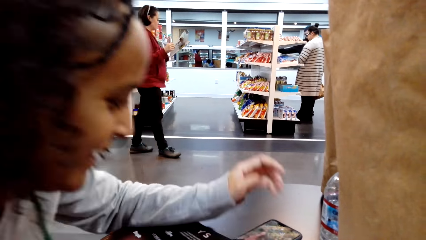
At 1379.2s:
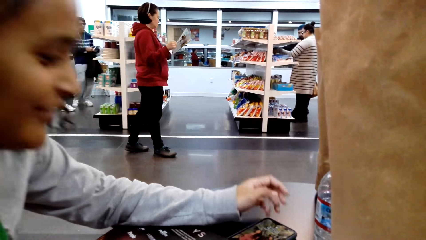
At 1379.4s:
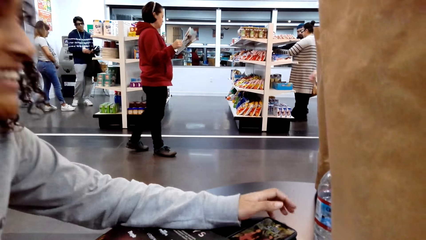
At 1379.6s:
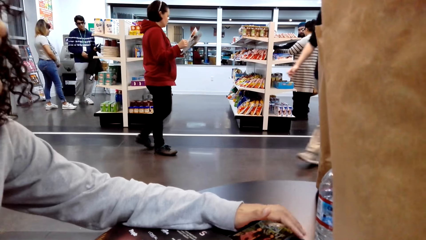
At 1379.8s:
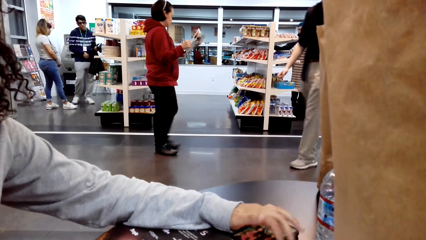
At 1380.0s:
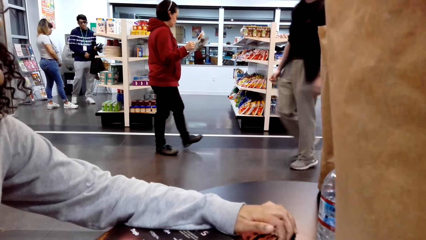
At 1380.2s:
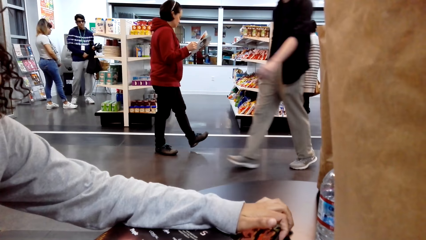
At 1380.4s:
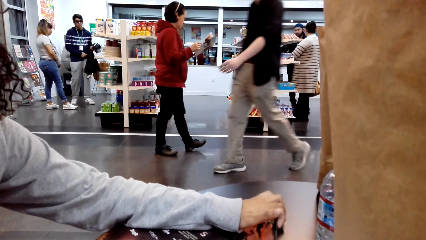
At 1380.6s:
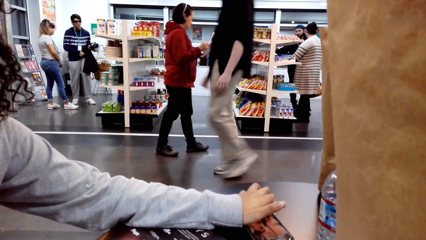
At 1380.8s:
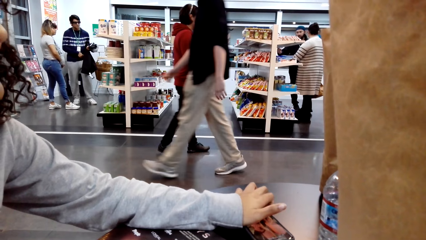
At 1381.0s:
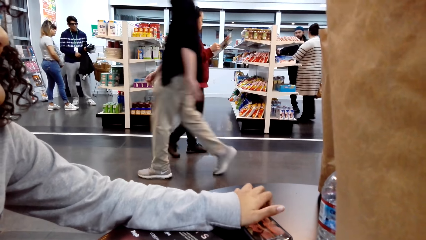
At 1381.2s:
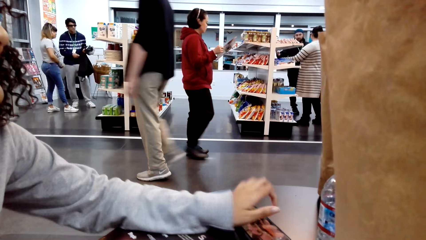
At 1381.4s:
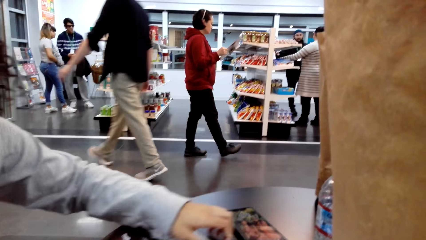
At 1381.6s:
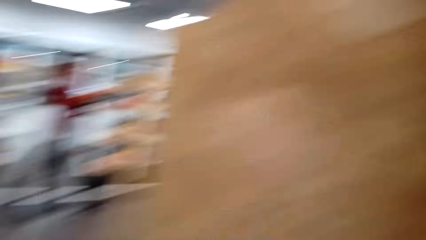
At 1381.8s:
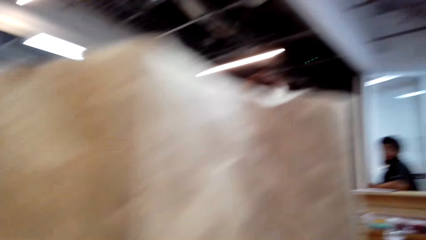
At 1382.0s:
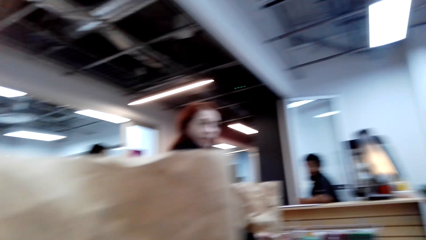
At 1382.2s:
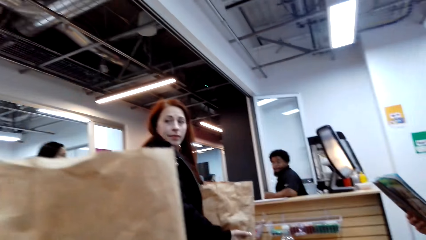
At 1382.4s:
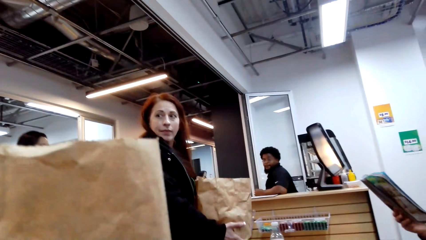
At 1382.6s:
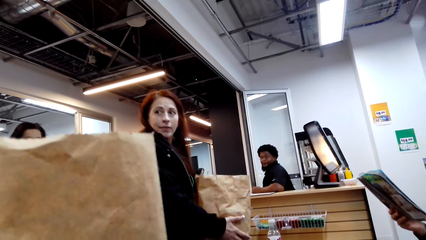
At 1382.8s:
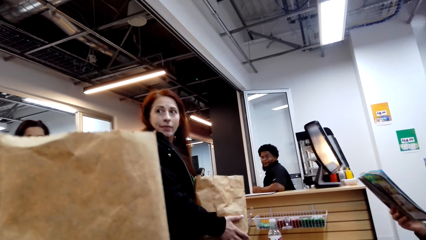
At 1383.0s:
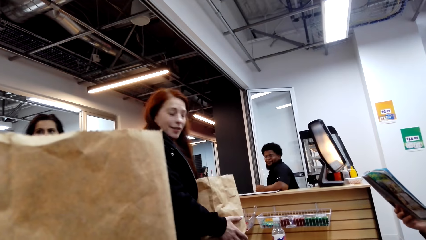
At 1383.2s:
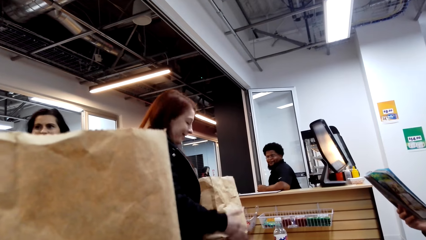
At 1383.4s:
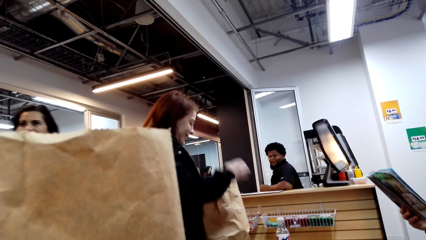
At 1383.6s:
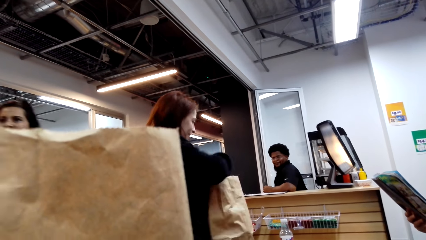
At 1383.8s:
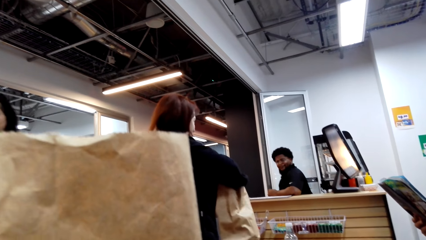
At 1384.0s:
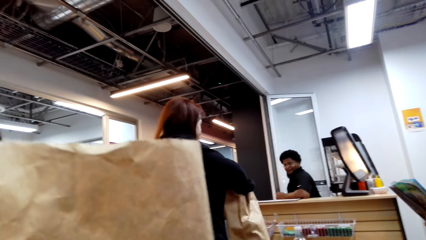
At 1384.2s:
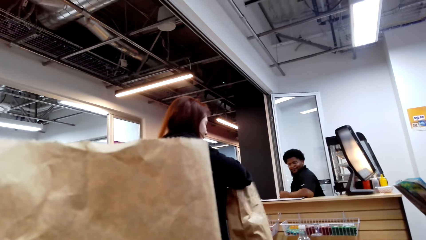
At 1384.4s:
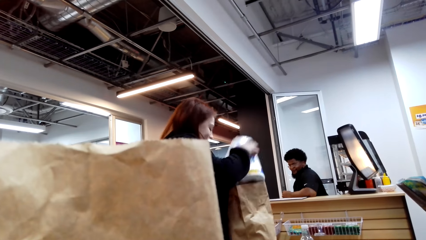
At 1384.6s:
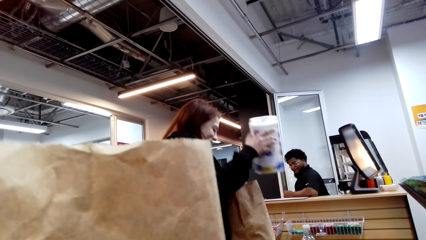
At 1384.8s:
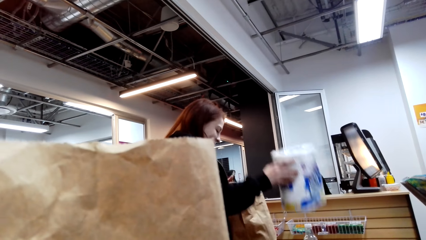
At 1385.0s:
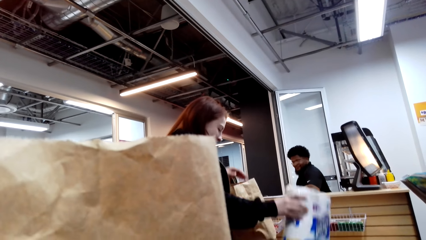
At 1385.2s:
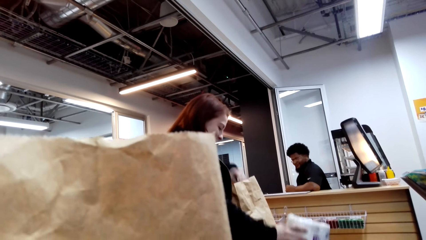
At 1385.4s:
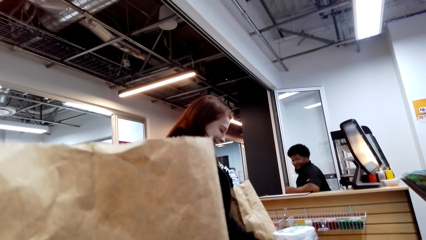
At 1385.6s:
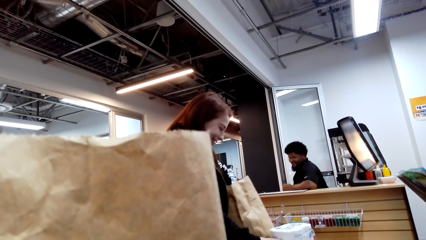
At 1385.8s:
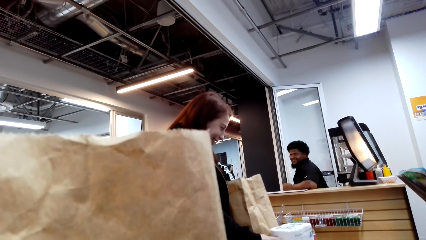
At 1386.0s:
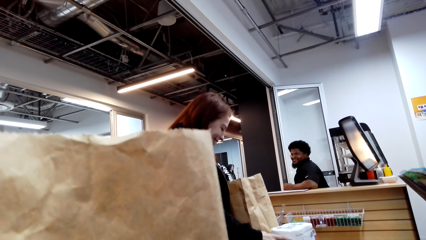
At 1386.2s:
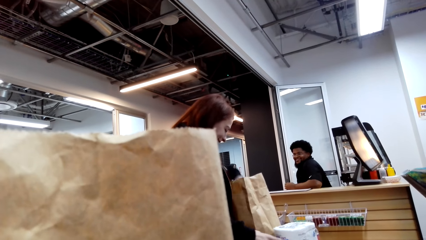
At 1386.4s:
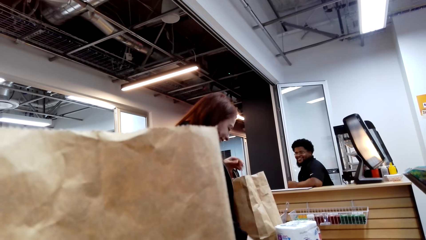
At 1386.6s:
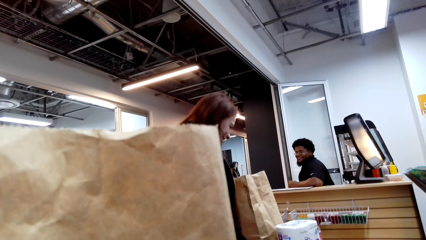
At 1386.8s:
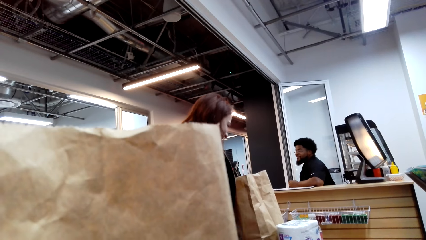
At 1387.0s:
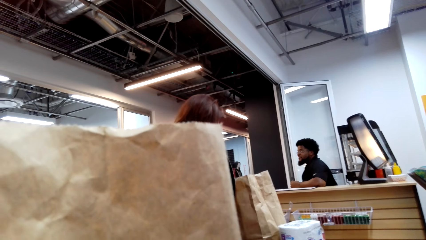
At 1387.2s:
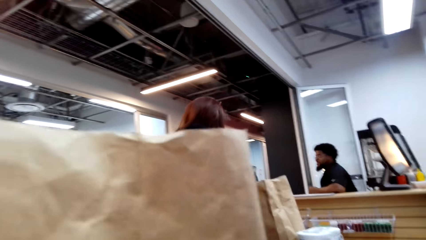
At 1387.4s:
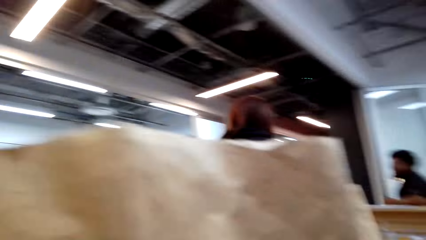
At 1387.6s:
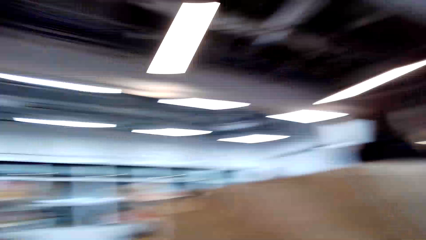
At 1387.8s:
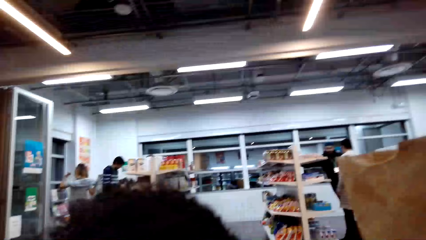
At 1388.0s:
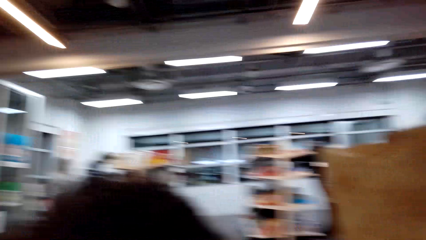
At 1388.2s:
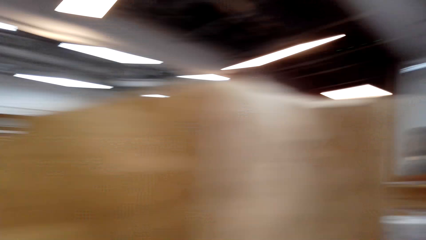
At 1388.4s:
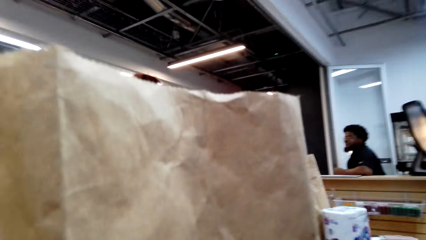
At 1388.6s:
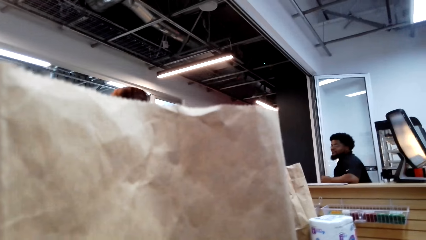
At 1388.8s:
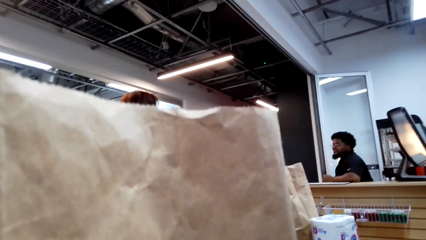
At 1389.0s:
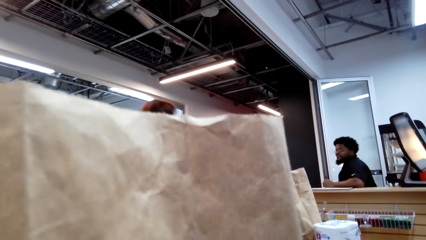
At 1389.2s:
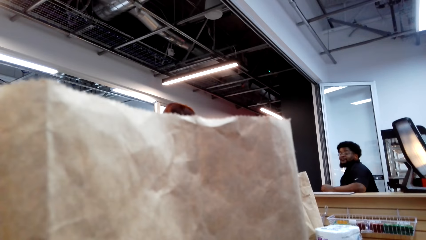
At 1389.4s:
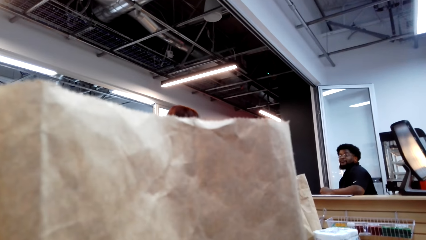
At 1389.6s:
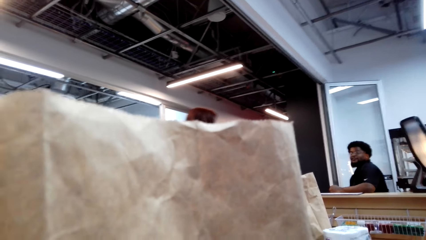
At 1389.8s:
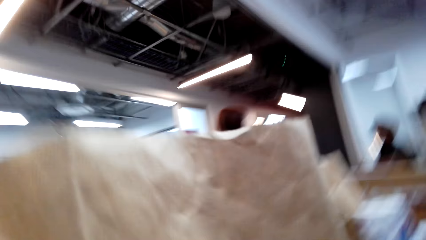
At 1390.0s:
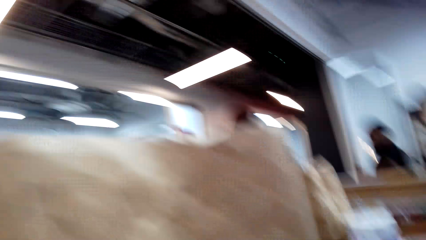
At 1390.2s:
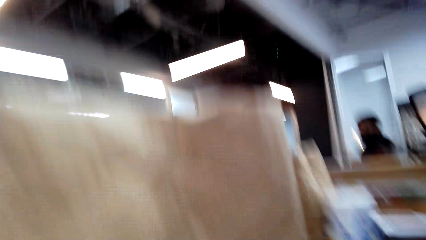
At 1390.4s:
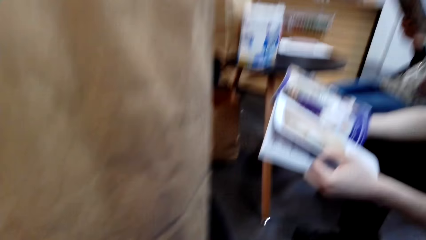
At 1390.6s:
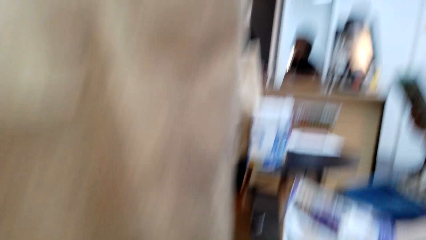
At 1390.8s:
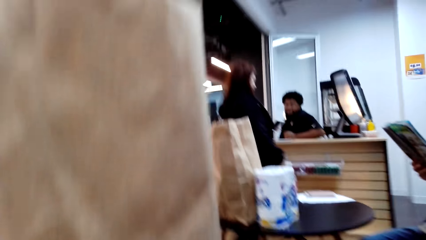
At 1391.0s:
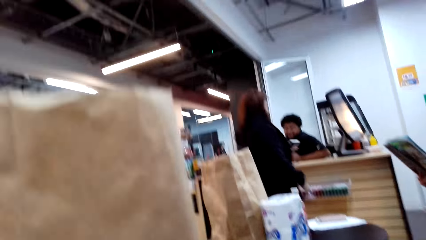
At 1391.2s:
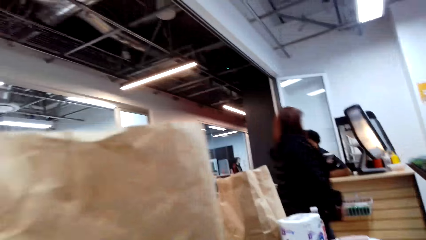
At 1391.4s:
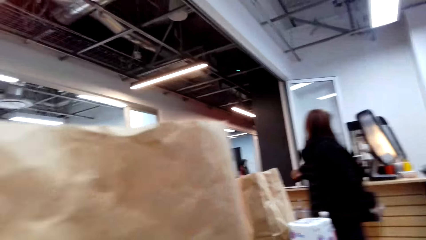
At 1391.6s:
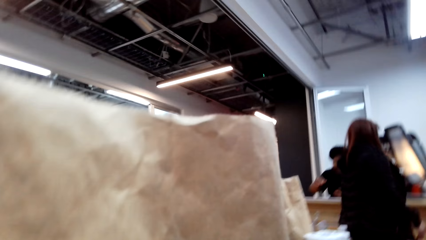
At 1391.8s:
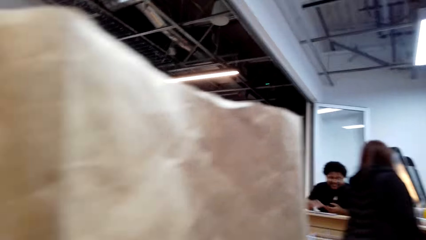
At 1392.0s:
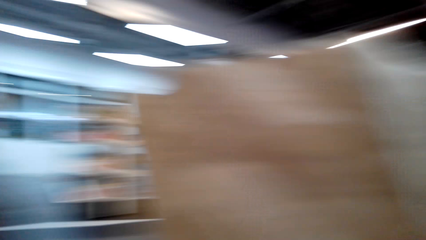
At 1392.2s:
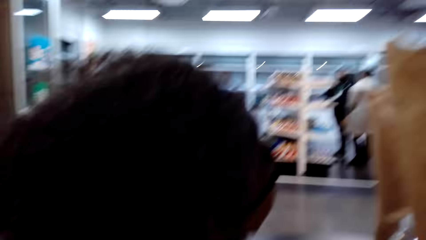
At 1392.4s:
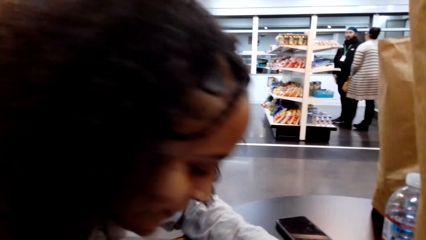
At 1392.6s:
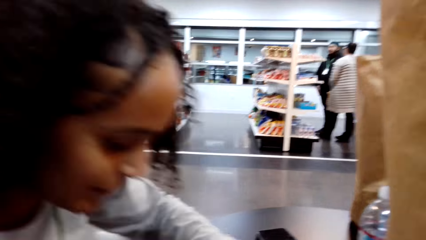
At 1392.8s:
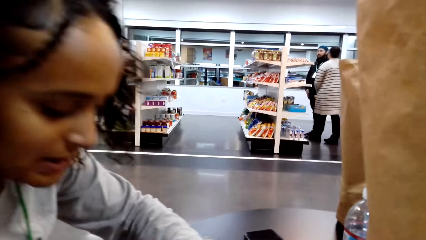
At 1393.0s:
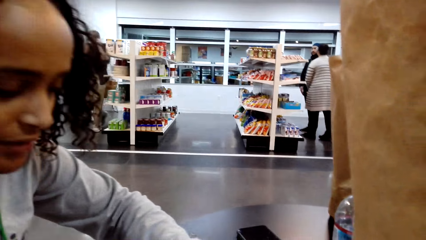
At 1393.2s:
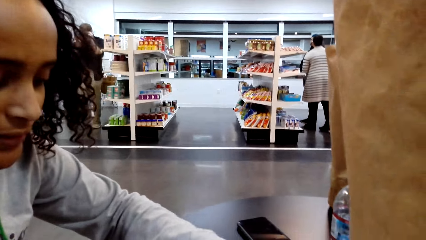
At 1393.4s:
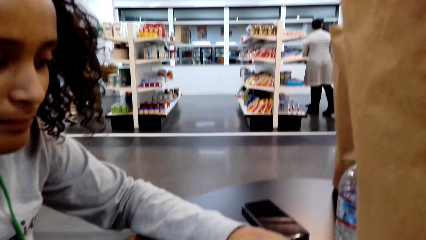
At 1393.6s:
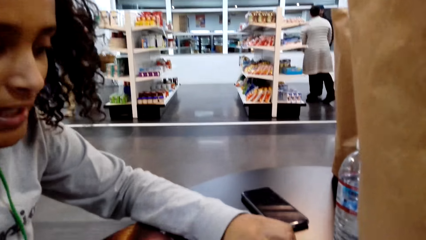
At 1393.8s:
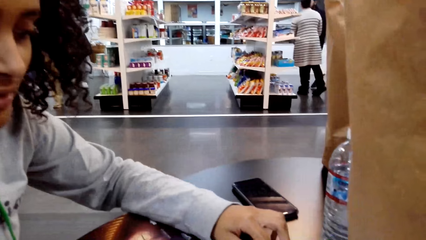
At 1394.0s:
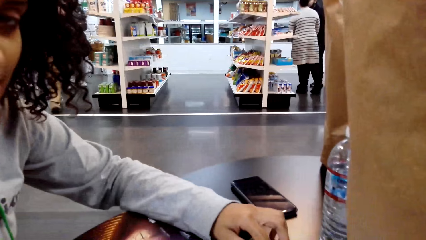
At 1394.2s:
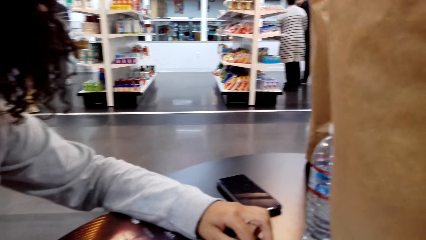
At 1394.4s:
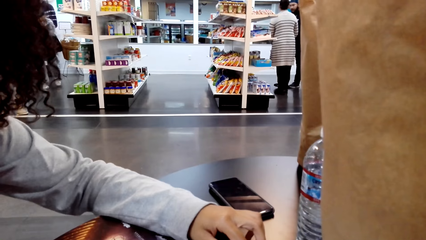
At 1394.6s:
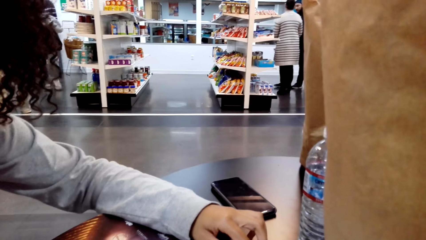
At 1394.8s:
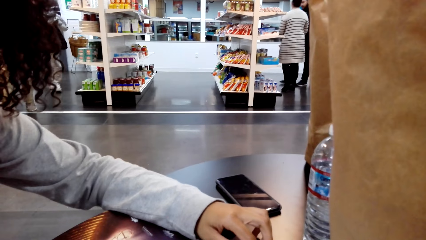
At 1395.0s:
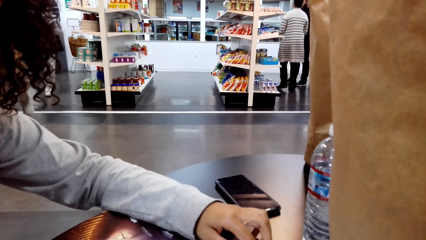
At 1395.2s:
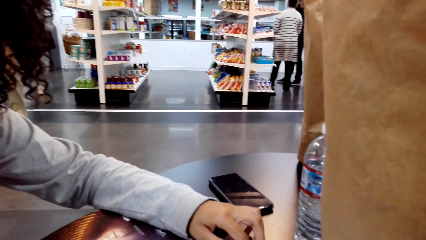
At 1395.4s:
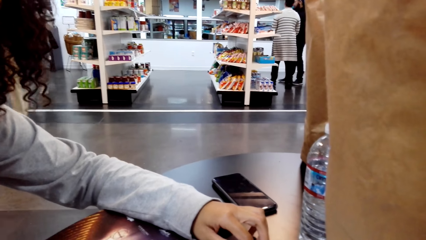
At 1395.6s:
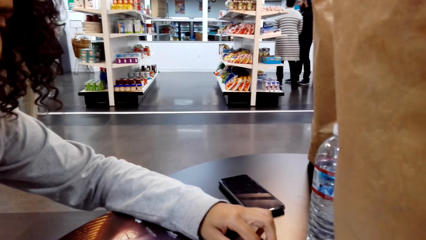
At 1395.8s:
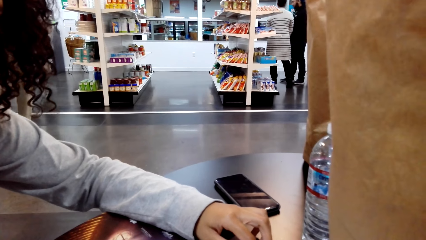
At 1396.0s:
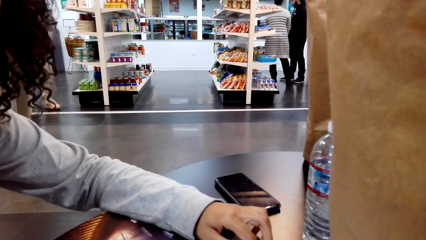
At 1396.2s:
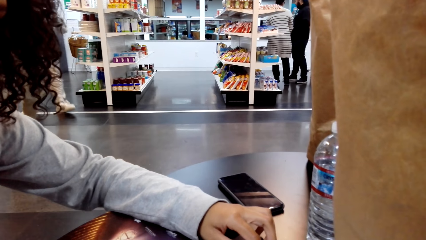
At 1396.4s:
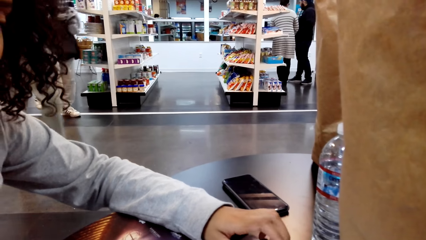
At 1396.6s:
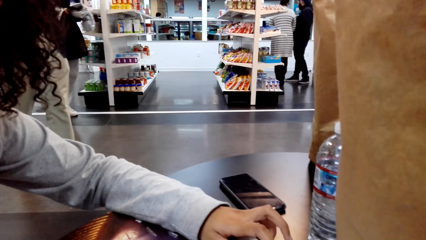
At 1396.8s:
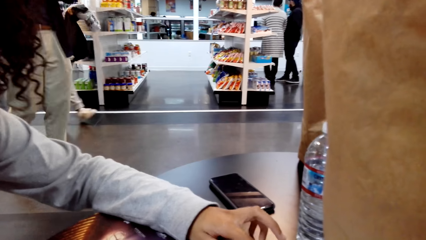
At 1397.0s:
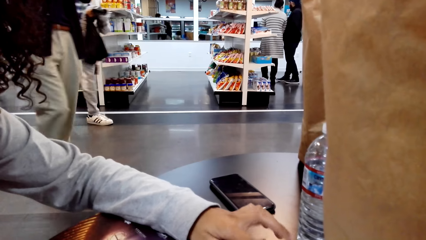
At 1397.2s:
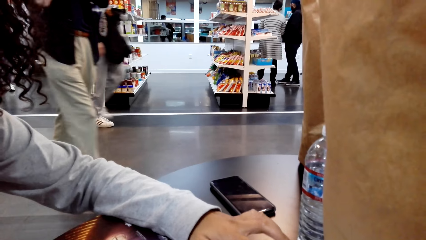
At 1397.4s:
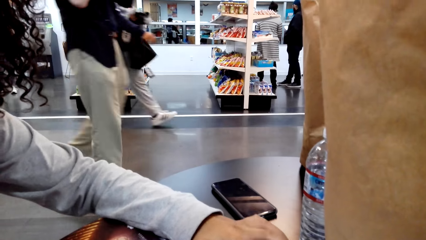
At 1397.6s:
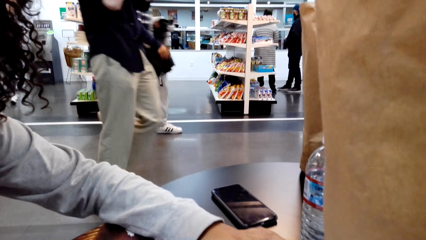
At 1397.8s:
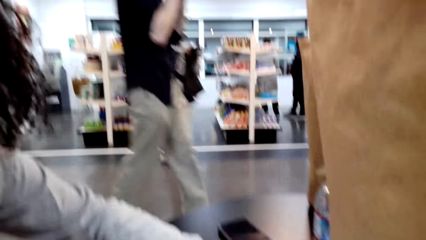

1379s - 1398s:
The lady converses with the camera wearer. The lady moves the phone on the table. The camera wearer talks. The lady talks. The camera wearer looks around. Another lady removes a packet of tissue paper from a paper bag. The camera wearer talks. The other lady walks. The first lady reads the magazine. The first lady converses with the camera wearer.
